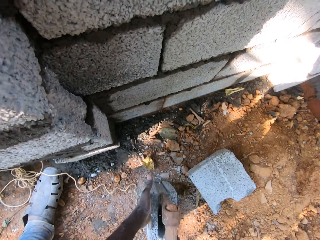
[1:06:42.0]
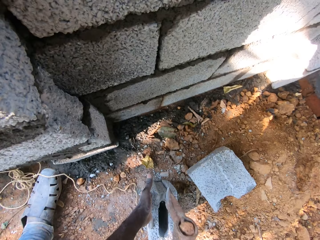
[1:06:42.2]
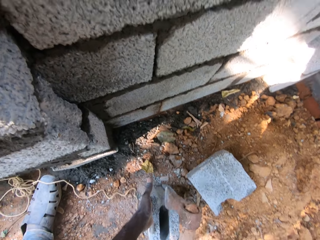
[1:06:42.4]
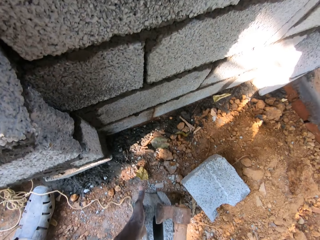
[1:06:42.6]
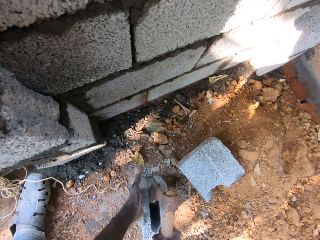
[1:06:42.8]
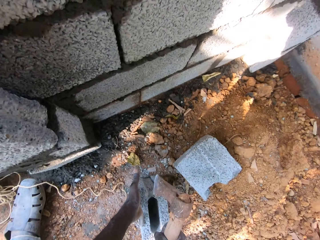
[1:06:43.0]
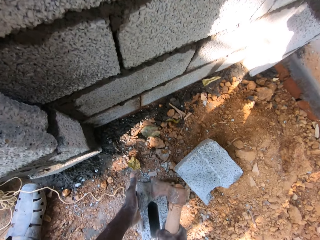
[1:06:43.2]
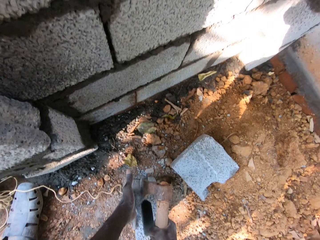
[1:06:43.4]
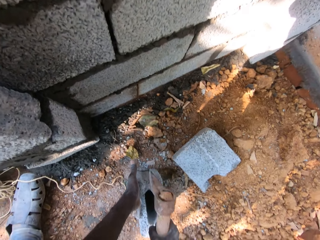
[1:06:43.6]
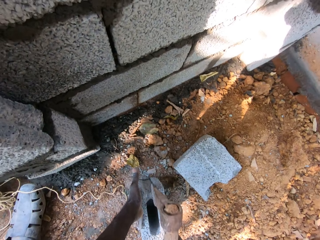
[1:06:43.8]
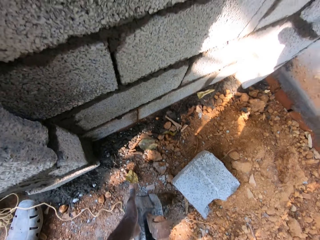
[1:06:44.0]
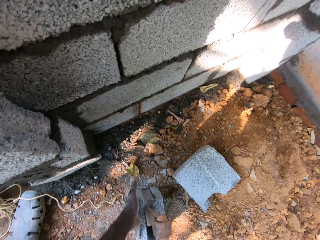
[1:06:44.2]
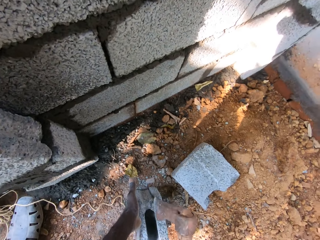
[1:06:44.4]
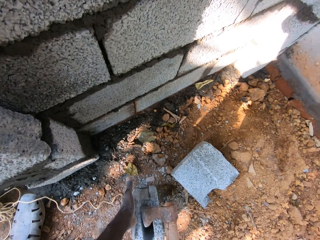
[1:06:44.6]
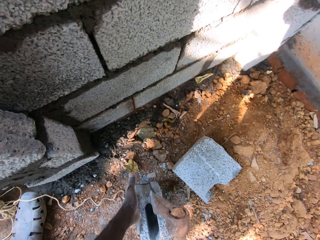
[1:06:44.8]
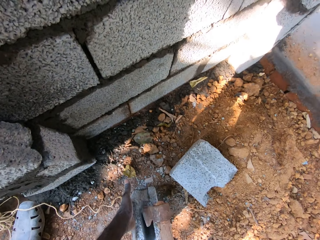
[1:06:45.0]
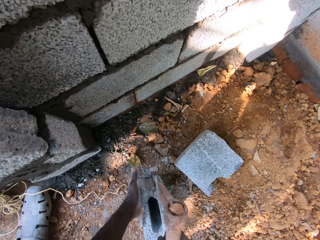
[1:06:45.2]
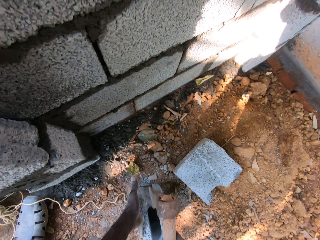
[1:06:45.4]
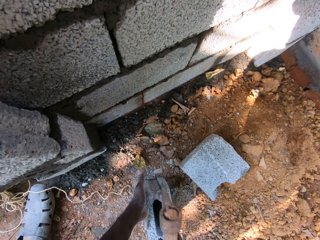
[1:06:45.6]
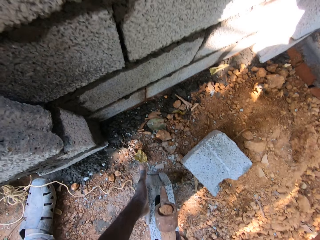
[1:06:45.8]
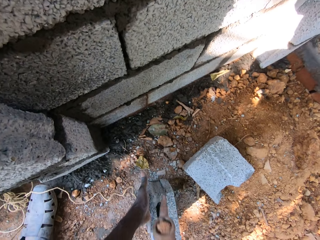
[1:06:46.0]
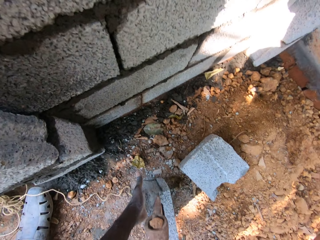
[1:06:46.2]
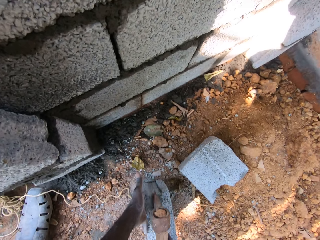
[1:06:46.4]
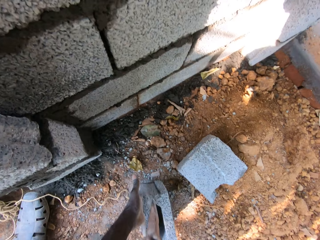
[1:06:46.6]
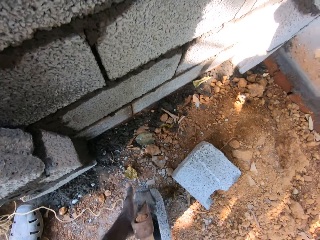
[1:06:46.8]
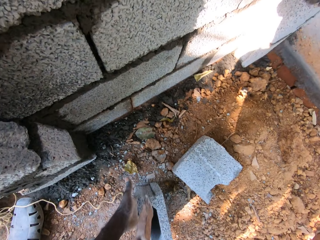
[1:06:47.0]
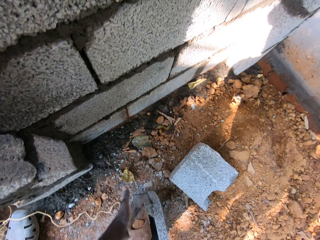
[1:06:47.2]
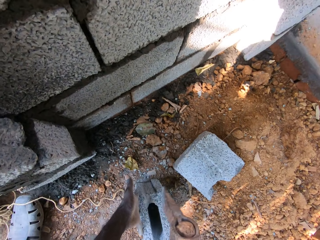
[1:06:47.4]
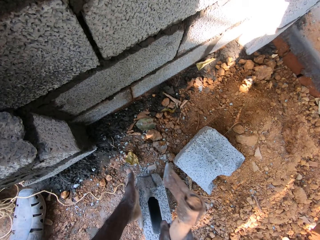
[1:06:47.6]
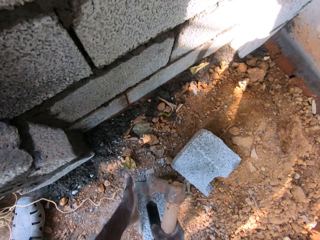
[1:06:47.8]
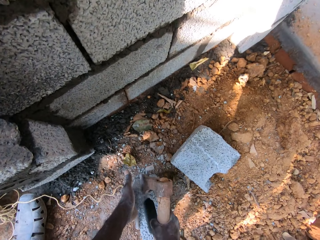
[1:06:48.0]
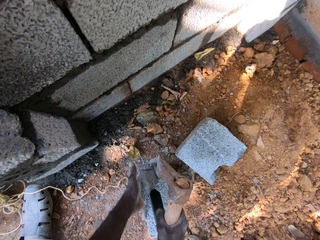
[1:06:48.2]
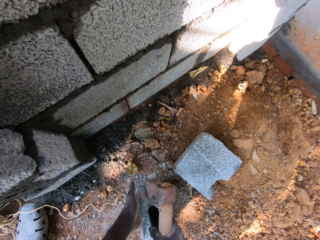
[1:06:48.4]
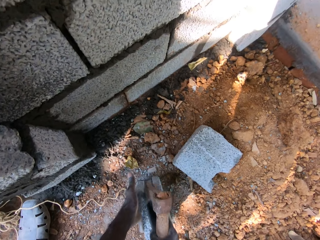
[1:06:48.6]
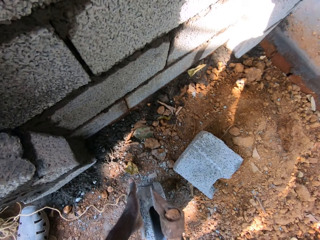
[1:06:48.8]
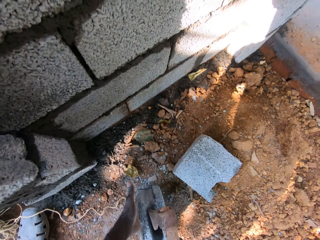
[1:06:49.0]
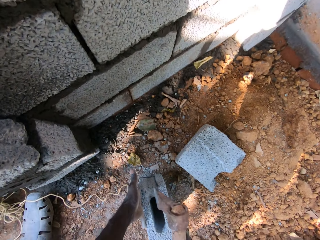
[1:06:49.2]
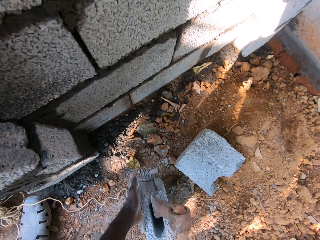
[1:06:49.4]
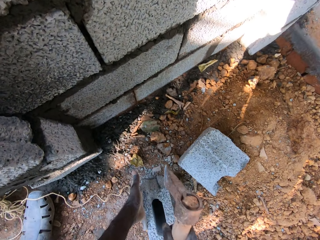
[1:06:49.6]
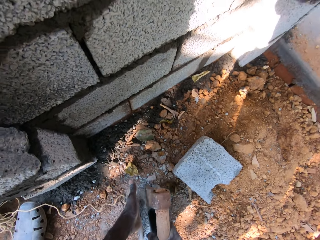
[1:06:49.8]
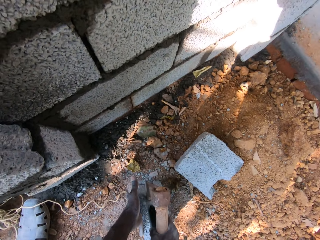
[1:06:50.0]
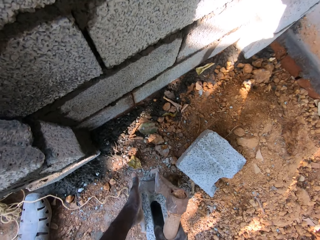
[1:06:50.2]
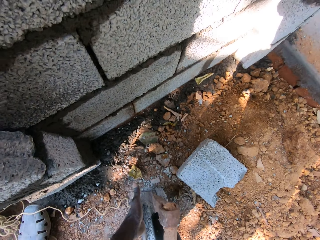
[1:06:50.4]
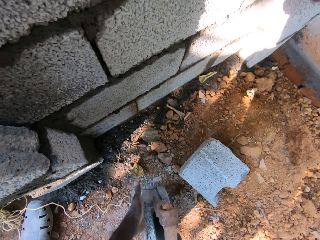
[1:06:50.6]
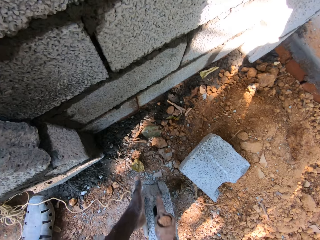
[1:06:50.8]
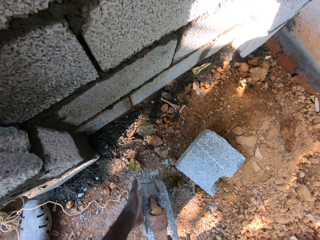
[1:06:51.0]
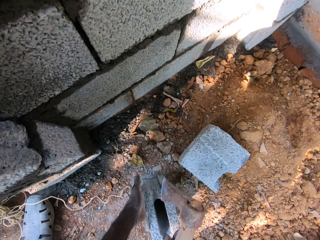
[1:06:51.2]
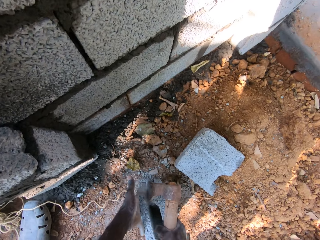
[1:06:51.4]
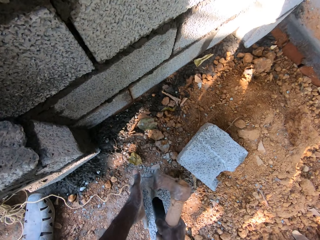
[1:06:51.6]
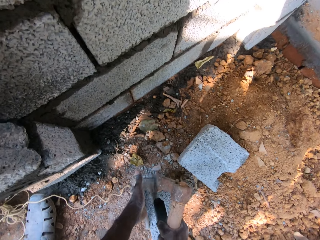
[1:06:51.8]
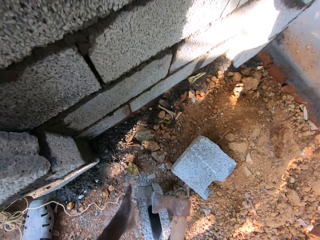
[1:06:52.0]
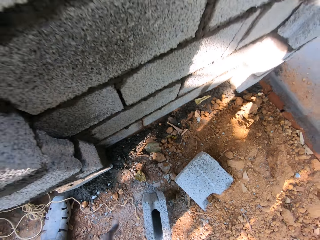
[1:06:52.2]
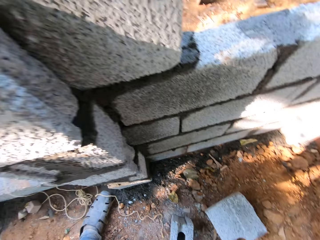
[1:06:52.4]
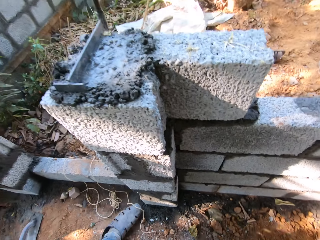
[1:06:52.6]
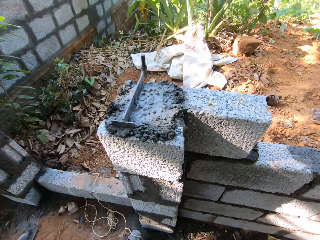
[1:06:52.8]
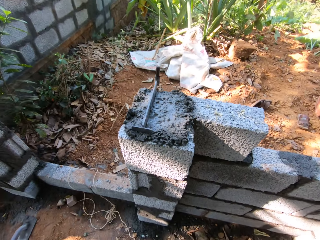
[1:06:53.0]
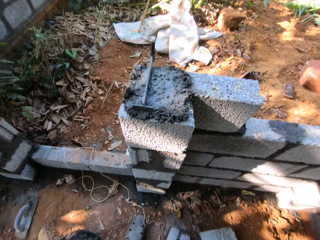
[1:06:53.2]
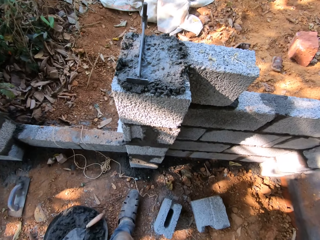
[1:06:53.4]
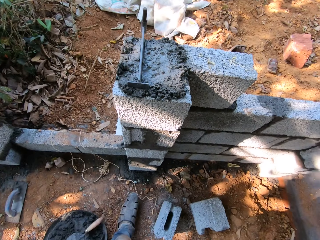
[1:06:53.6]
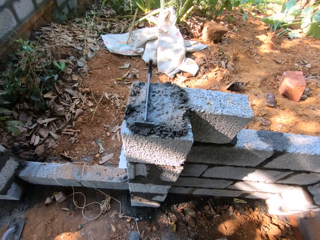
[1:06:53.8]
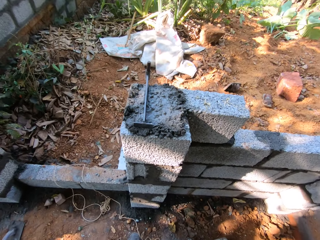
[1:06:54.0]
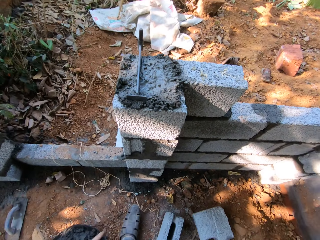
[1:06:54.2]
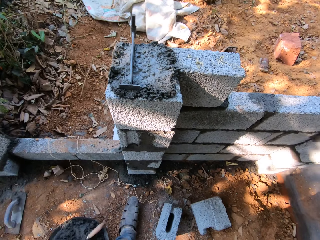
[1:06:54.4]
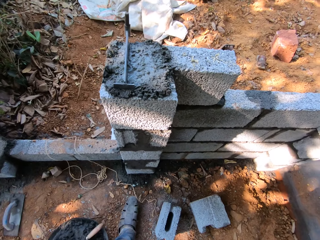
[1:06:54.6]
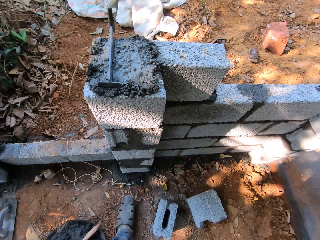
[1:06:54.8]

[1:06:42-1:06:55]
The camera wearer looks around.

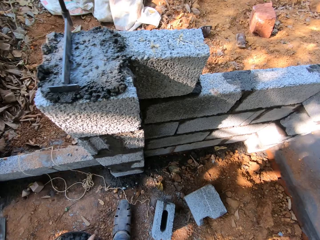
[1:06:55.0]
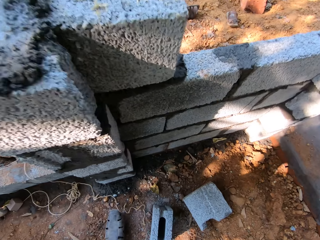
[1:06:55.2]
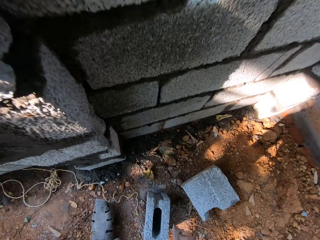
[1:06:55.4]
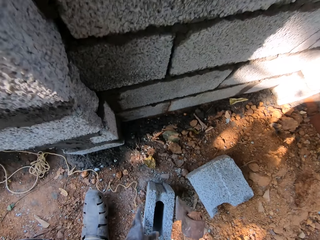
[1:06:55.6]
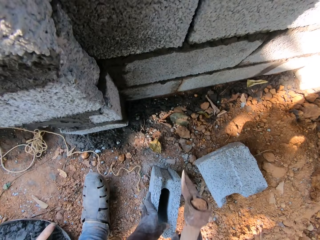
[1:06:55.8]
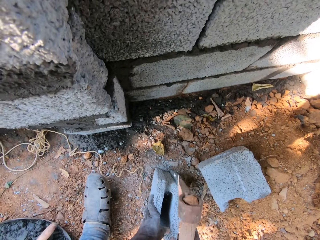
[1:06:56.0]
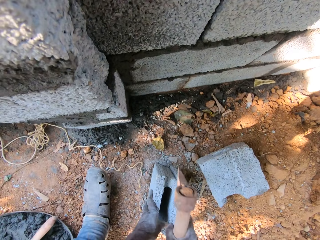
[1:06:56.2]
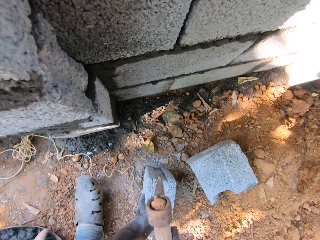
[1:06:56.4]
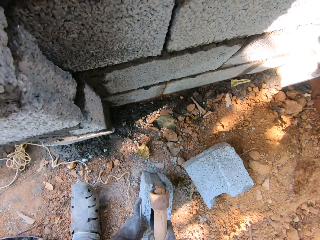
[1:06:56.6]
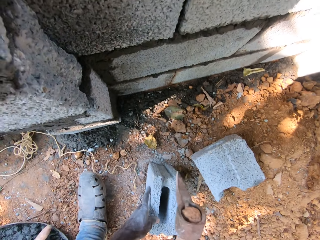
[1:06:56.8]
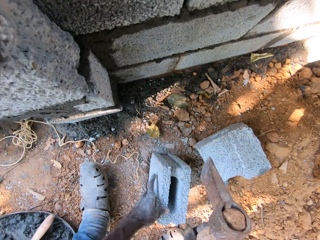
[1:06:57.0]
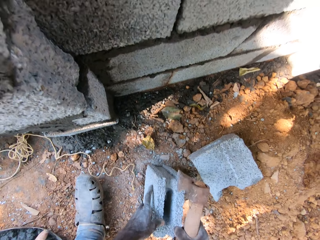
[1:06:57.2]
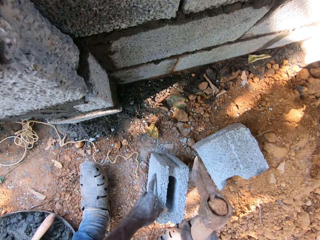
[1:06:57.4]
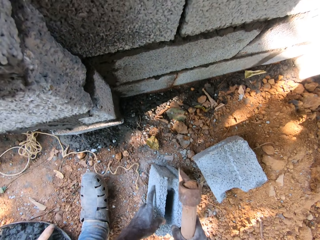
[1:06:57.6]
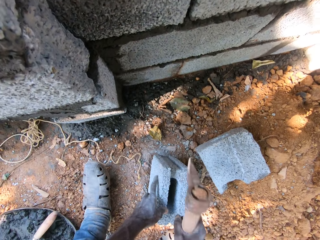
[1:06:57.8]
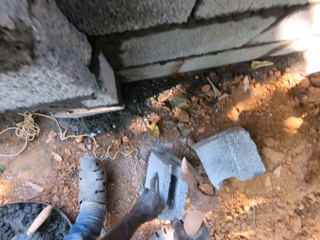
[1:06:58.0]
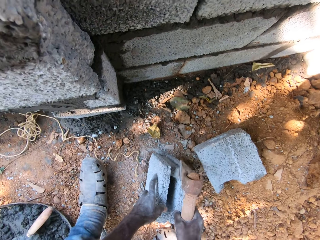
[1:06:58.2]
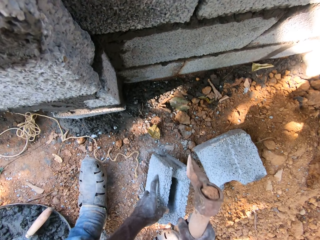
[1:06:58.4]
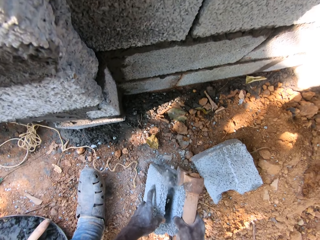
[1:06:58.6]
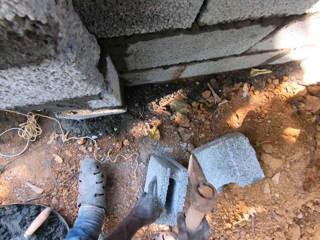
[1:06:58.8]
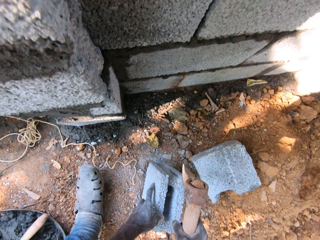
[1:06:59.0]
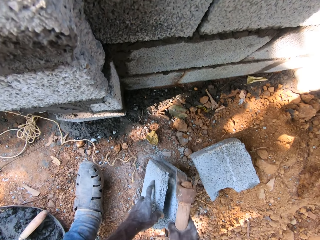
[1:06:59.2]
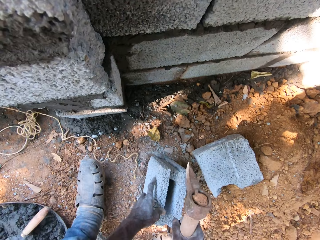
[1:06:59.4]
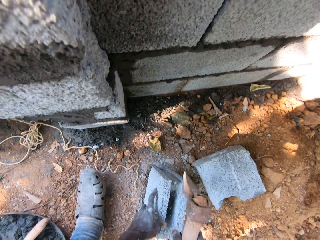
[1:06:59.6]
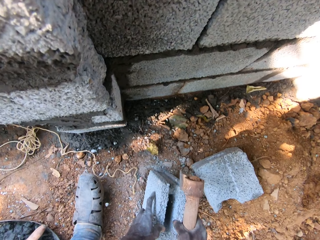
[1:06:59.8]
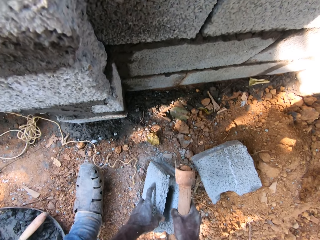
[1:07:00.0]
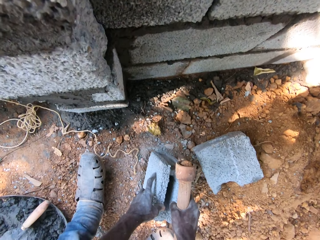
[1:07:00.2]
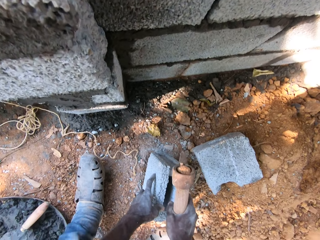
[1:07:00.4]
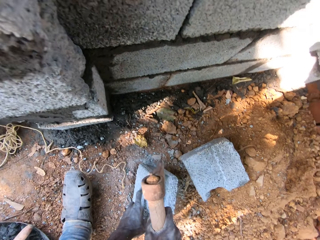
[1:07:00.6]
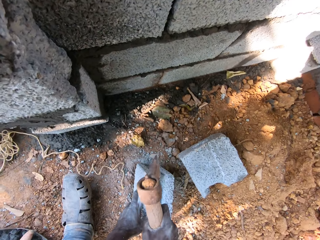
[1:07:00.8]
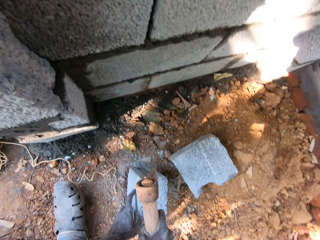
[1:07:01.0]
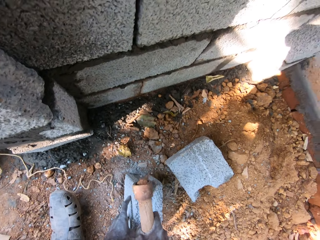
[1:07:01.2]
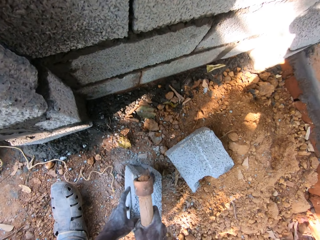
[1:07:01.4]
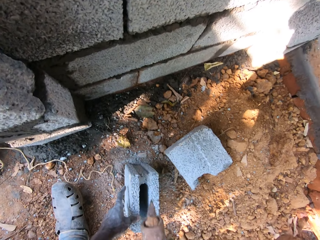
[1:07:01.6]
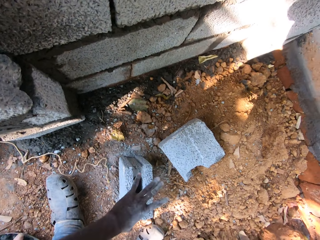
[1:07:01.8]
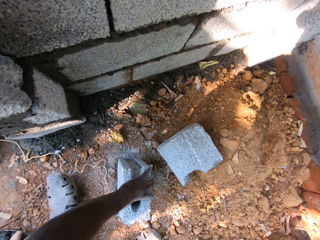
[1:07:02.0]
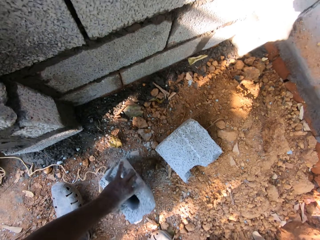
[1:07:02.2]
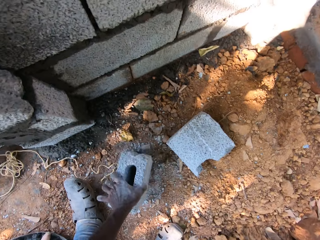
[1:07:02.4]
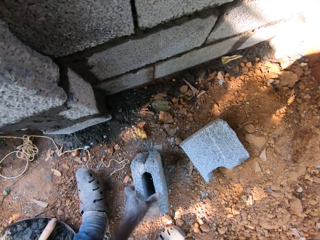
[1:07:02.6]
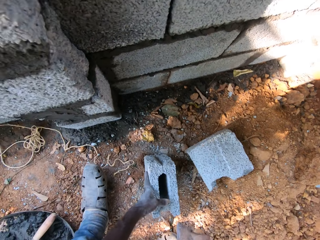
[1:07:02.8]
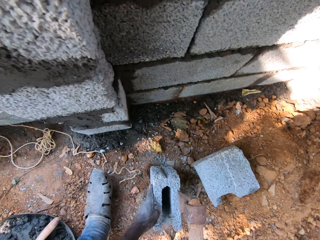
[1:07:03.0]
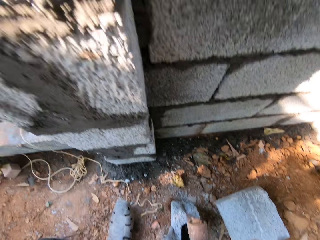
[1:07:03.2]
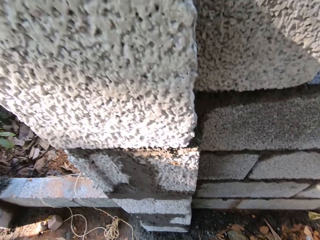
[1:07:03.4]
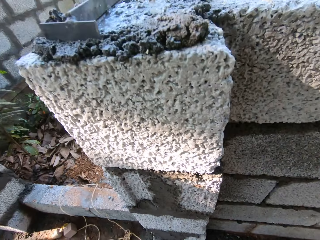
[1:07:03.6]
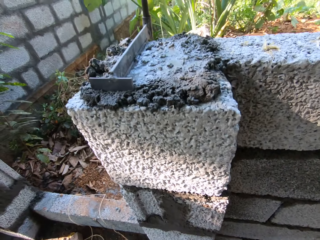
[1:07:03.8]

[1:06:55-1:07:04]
The camera wearer hits the block with the axe in his right hand. He breaks the block with the axe. He turns the block on the ground with his left hand. He hits the block with the axe in his right hand. He breaks the block with the axe.
